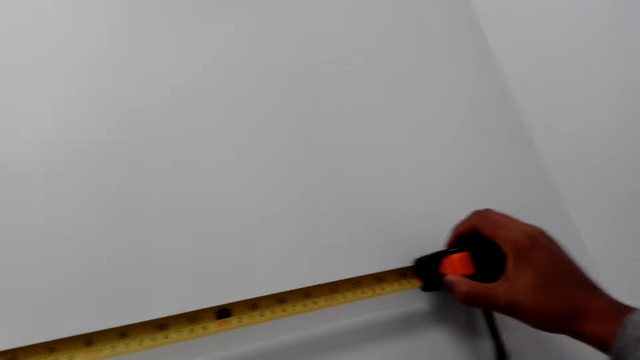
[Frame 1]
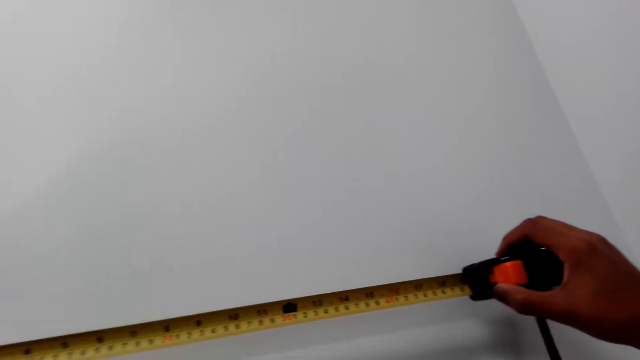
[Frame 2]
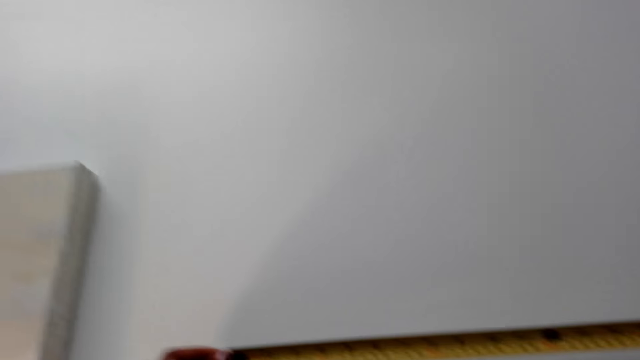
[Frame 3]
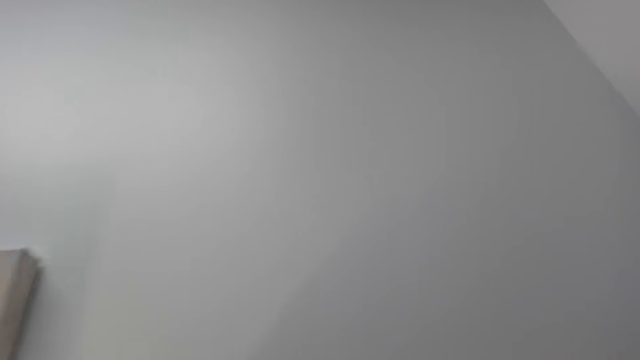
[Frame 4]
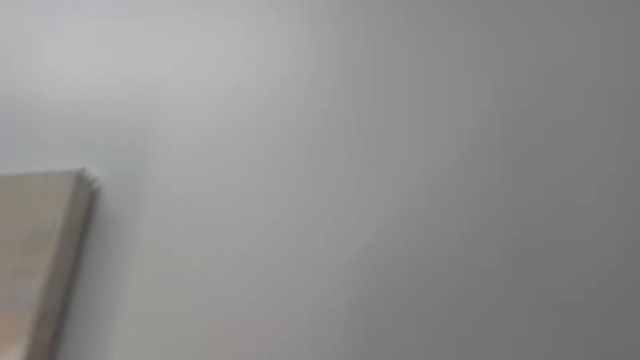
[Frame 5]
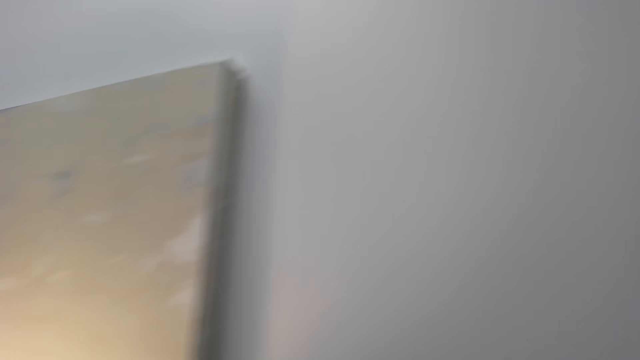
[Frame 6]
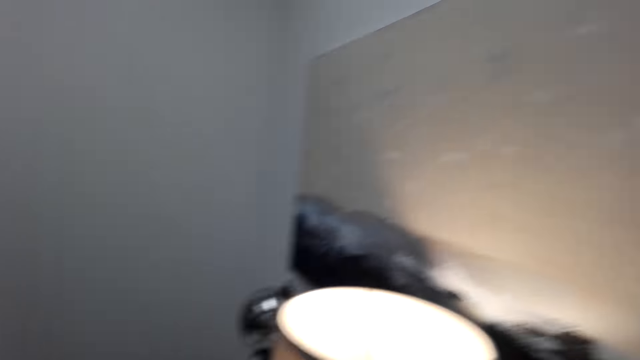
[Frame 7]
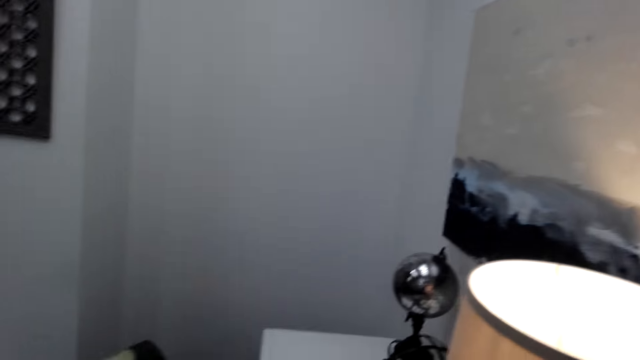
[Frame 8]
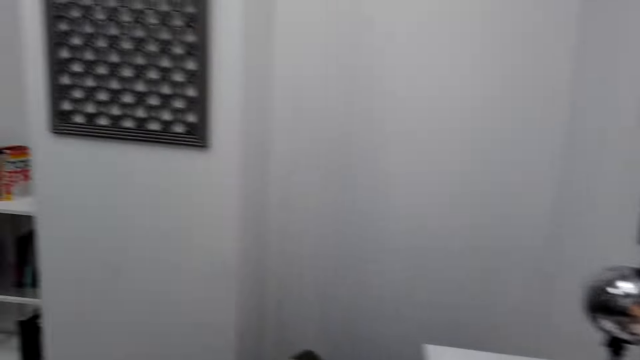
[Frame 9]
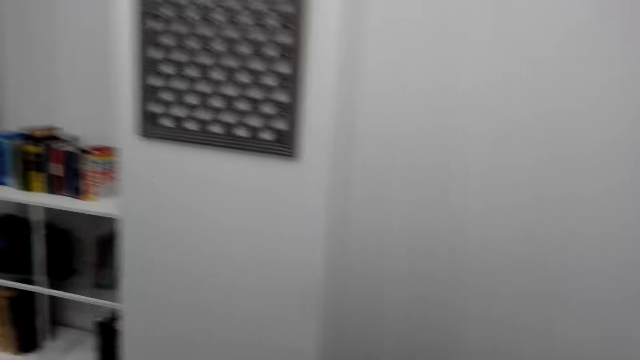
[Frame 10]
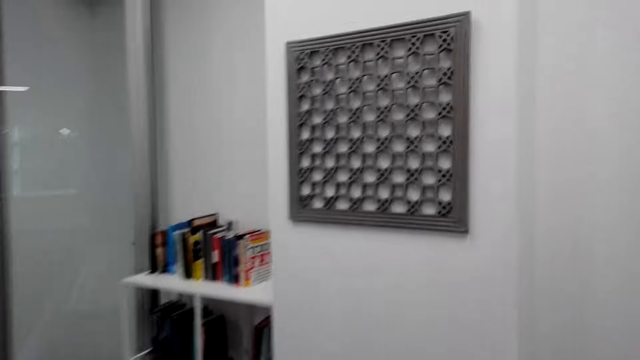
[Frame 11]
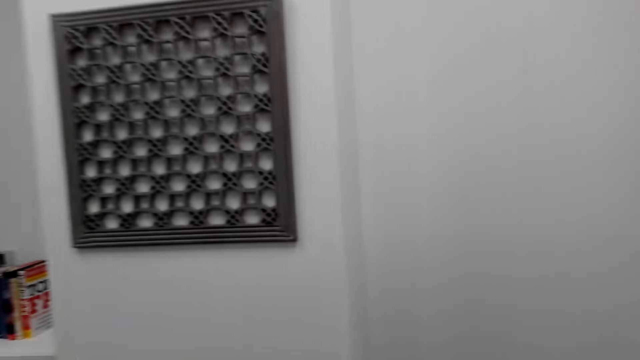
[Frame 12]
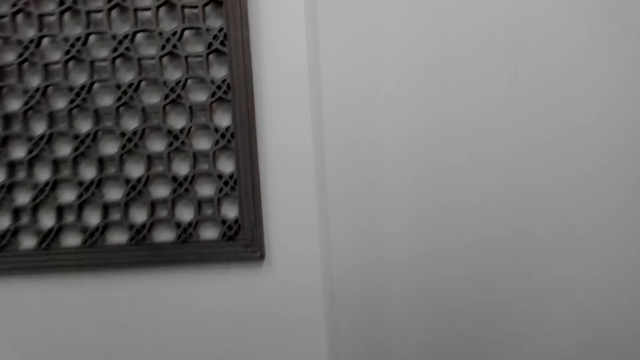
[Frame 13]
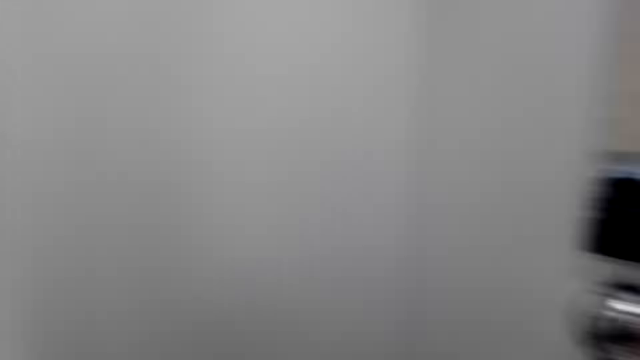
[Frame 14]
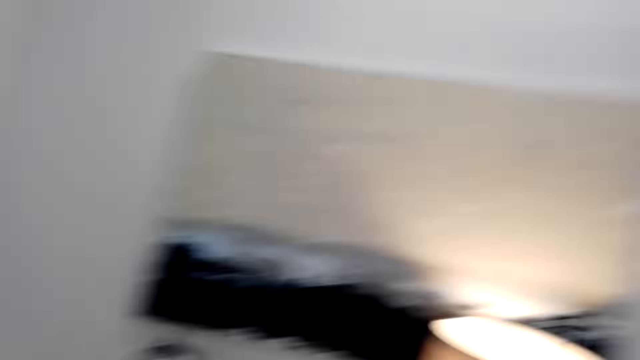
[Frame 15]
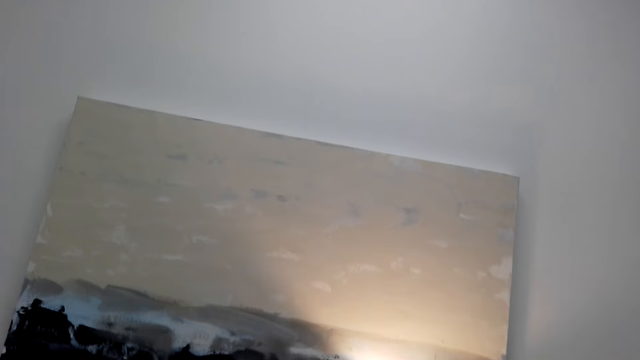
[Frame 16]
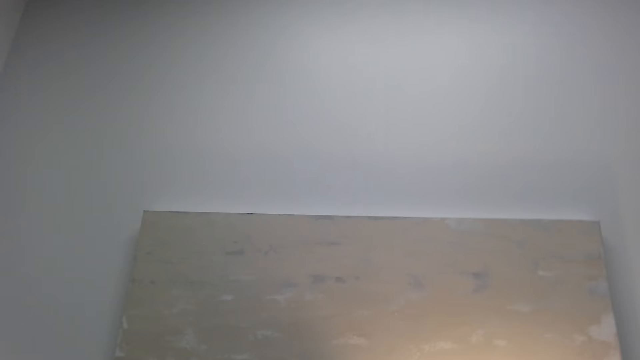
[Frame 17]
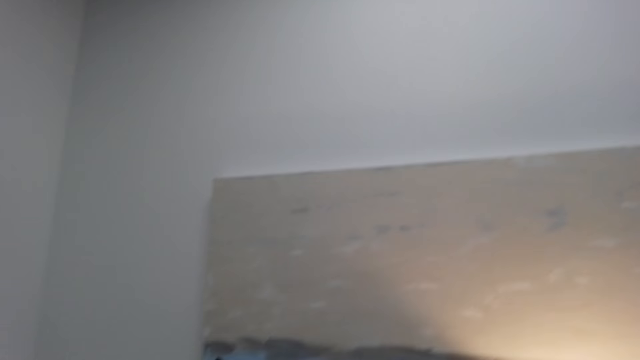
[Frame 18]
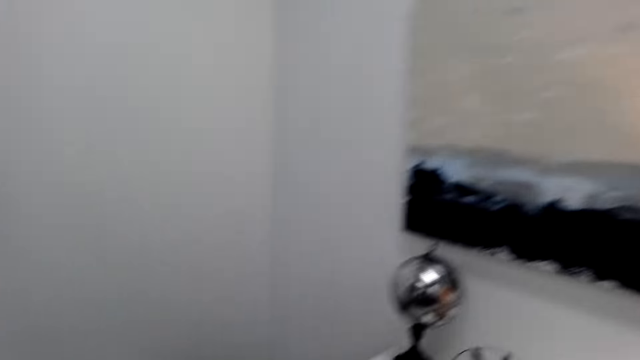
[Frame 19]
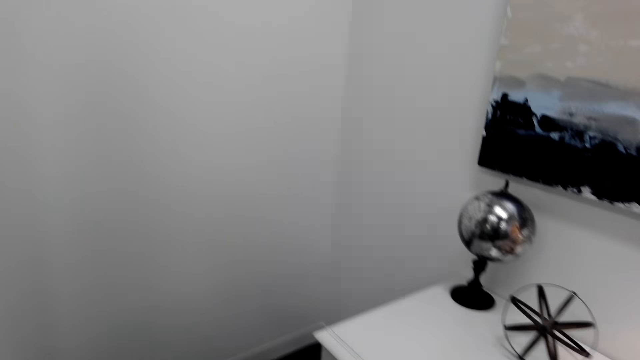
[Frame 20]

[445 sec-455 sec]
The camera wearer looks around. They walk in the room. They look around the room.

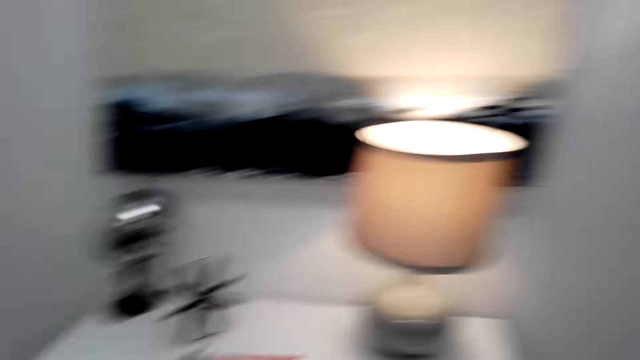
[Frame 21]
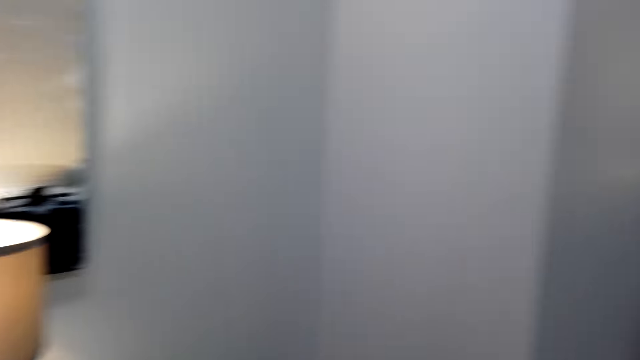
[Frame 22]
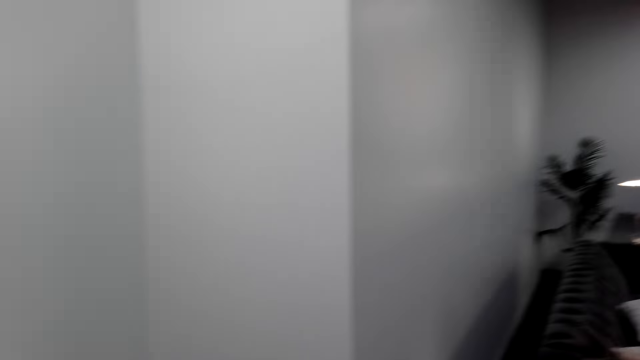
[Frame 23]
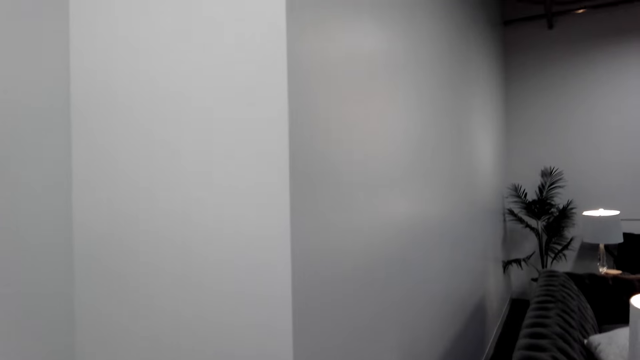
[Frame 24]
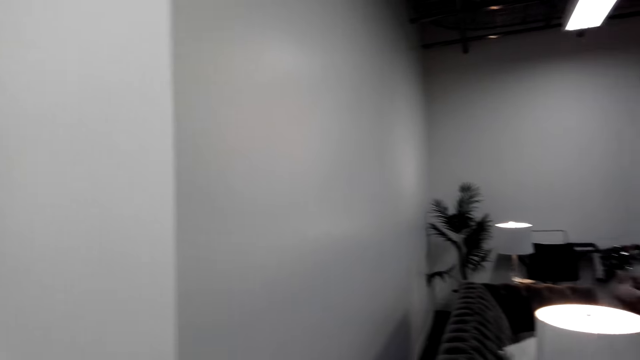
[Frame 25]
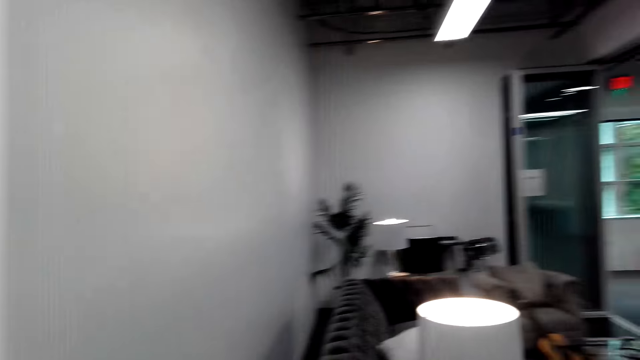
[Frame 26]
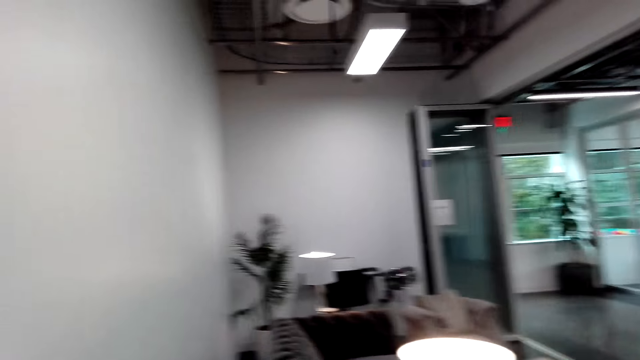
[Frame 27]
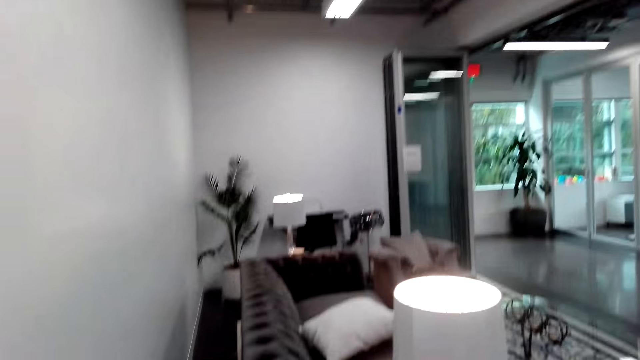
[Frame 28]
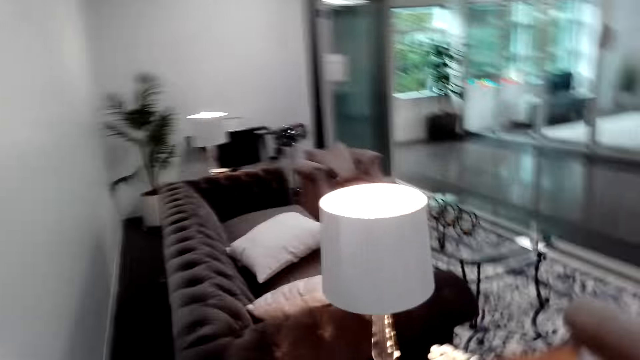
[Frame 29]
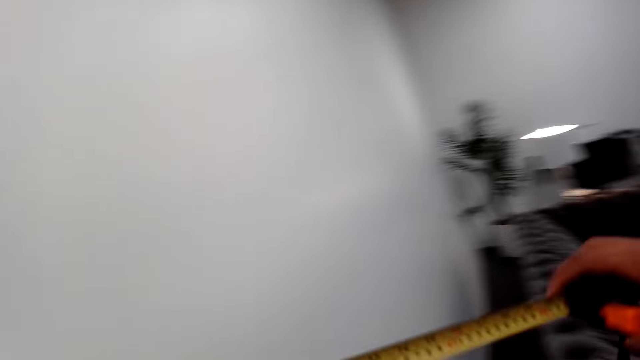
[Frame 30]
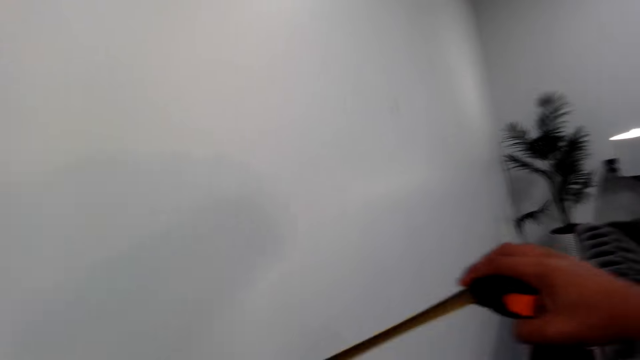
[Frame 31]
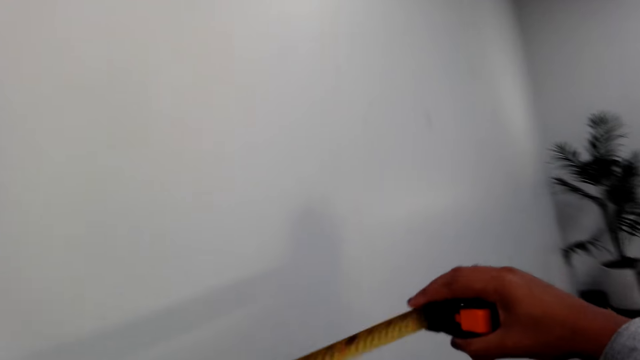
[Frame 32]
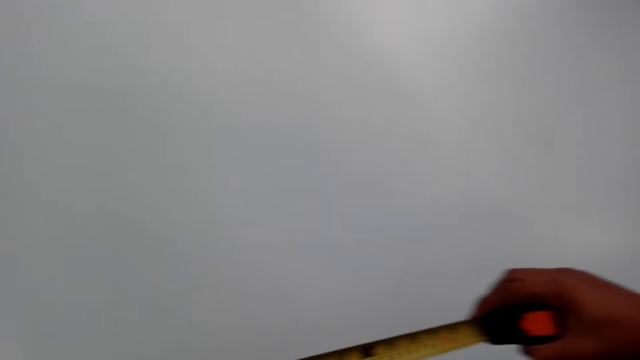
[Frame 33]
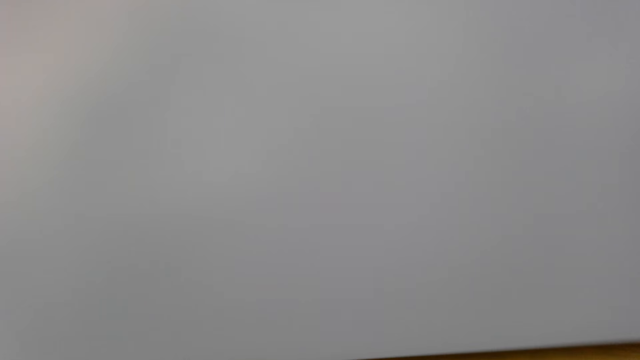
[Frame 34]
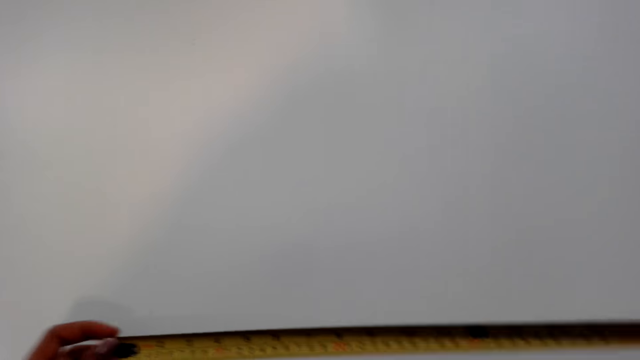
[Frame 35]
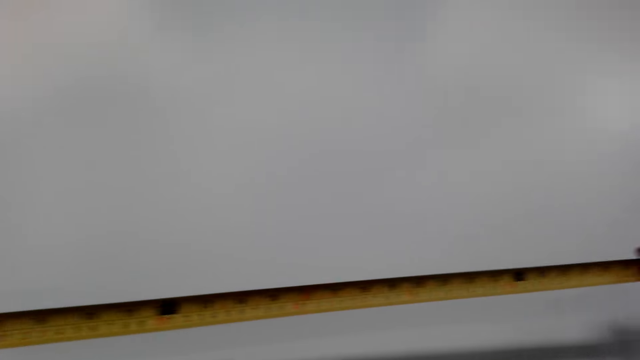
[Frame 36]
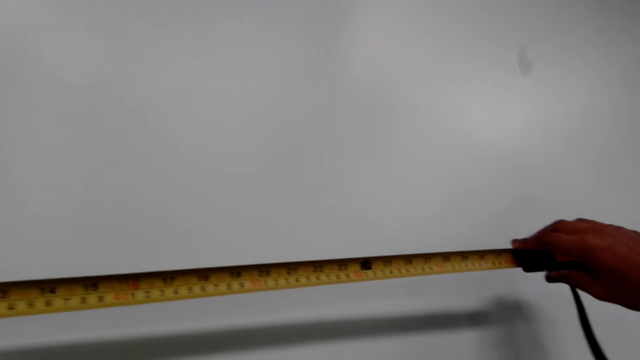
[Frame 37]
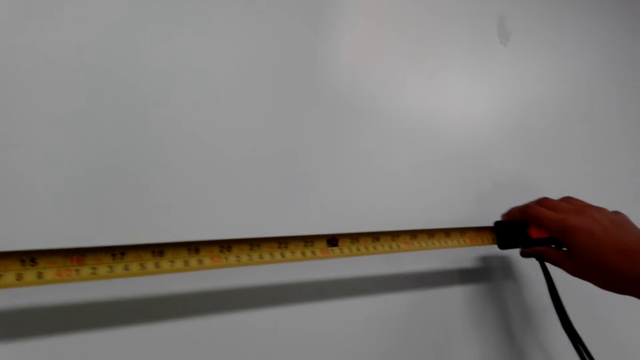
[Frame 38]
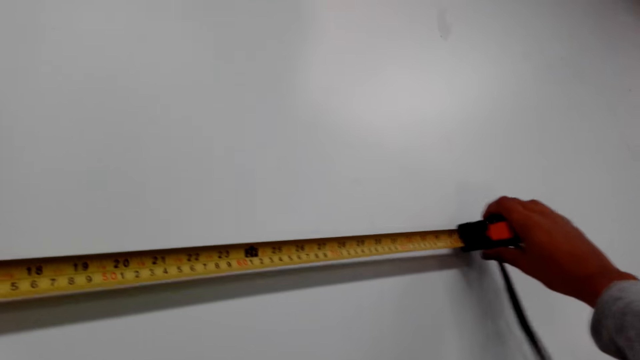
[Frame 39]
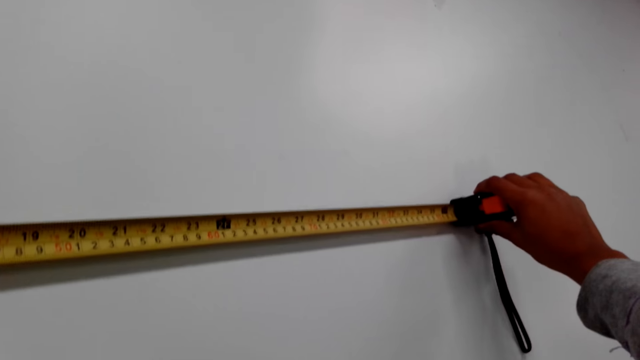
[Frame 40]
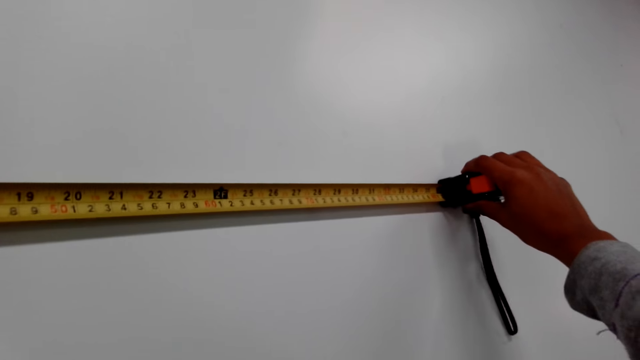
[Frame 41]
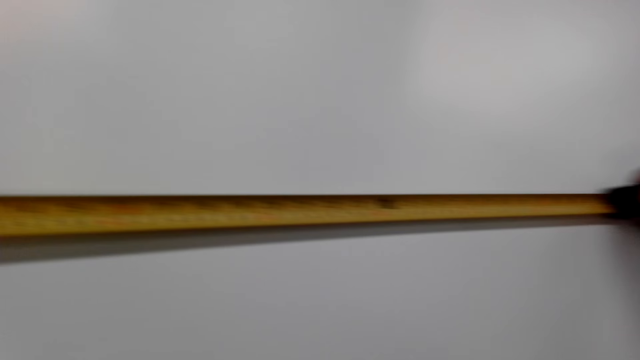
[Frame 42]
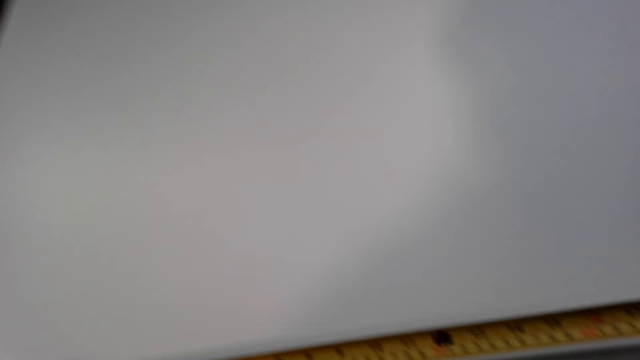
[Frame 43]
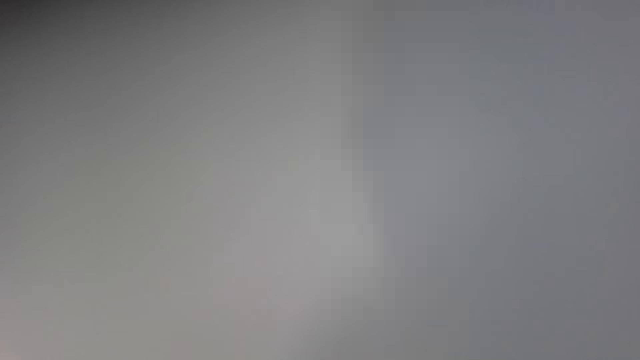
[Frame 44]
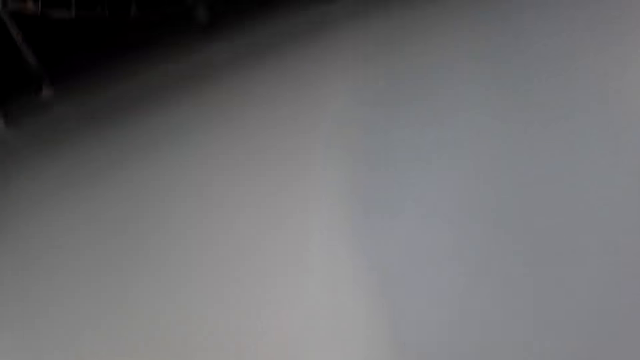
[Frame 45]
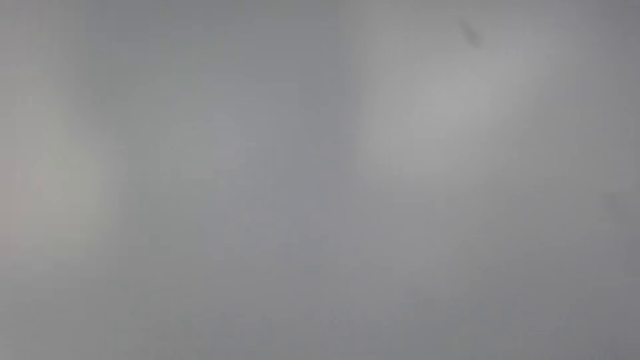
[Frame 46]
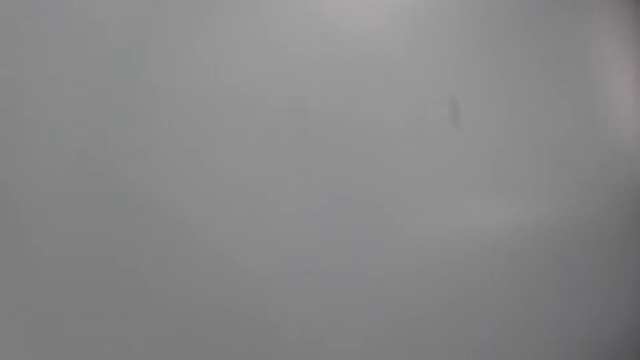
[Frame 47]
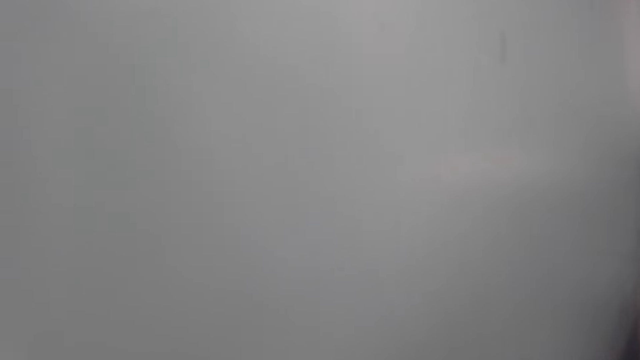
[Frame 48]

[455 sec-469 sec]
The camera wearer talks to a person. They hold the tape measure. They measure the wall with the tape measure. They look at the wall.
